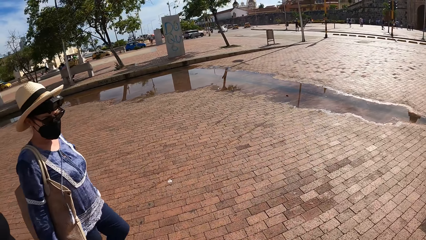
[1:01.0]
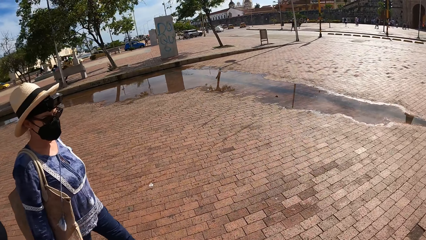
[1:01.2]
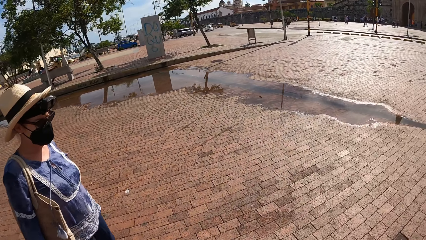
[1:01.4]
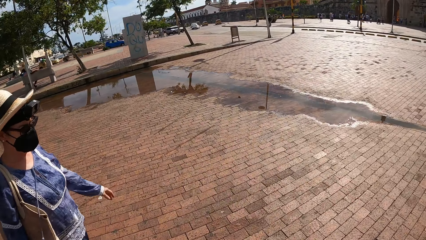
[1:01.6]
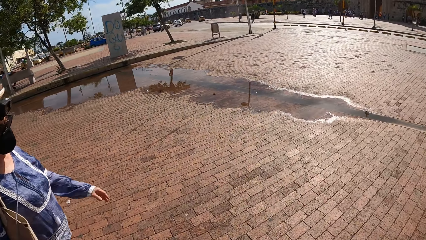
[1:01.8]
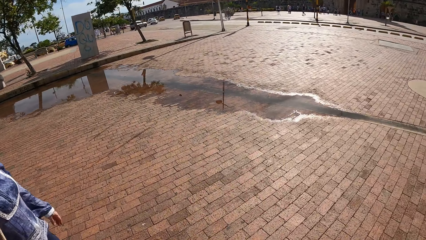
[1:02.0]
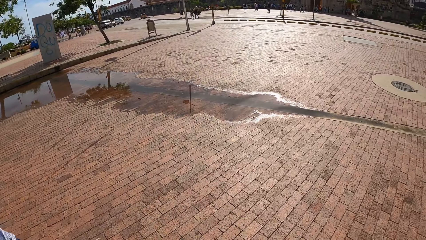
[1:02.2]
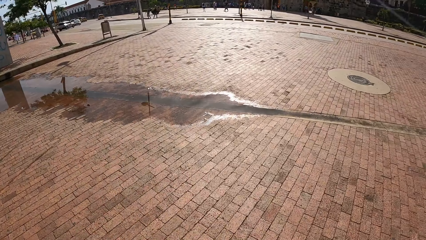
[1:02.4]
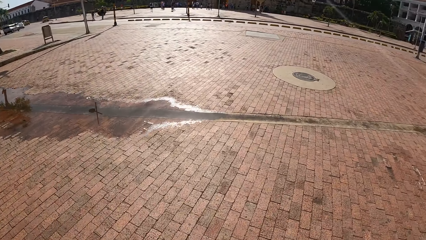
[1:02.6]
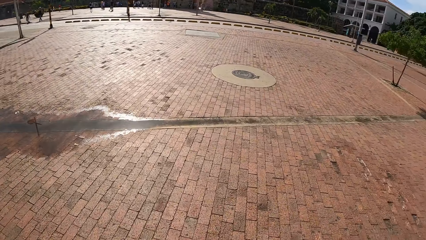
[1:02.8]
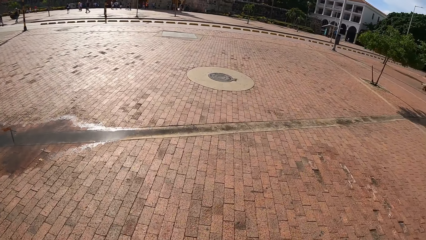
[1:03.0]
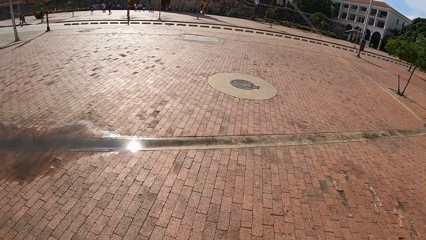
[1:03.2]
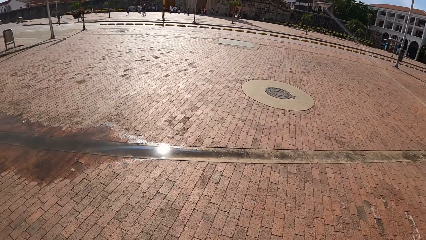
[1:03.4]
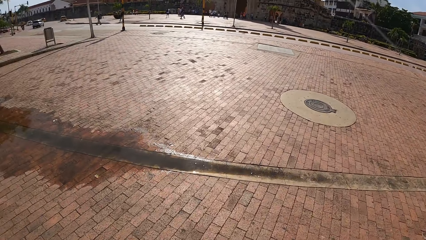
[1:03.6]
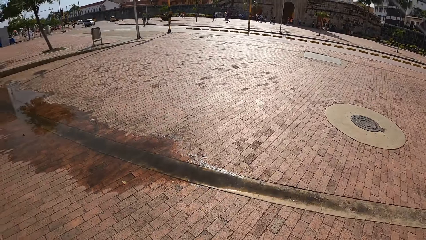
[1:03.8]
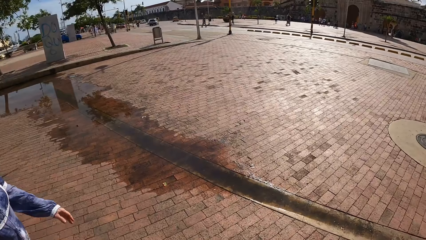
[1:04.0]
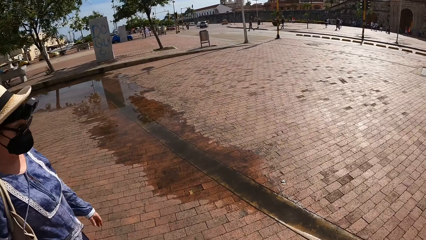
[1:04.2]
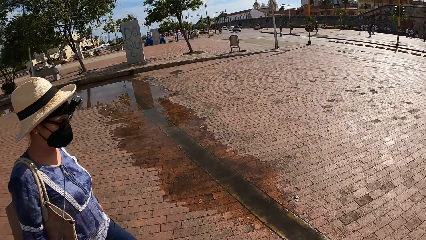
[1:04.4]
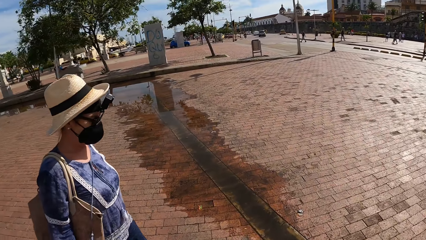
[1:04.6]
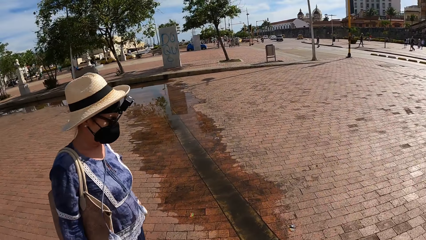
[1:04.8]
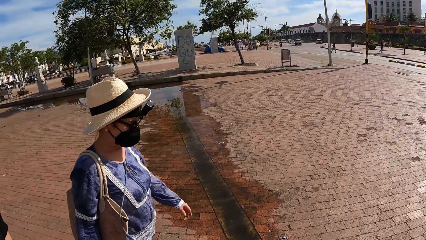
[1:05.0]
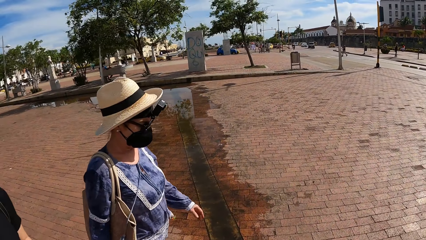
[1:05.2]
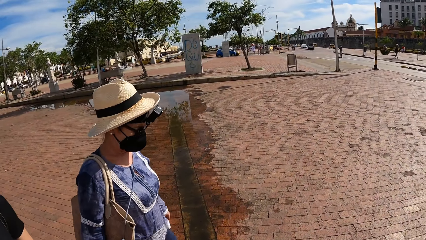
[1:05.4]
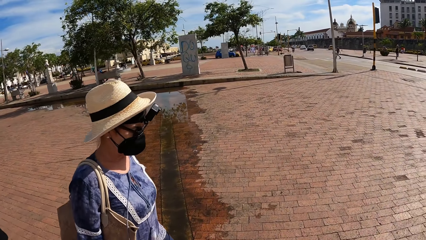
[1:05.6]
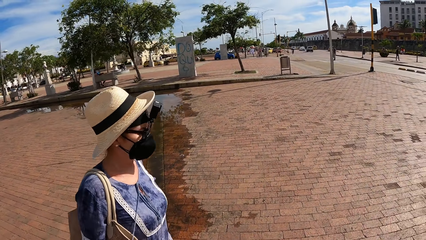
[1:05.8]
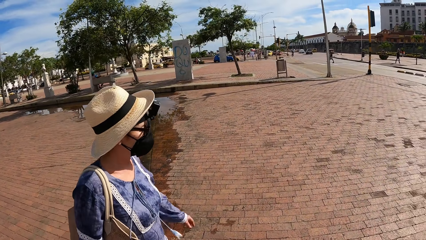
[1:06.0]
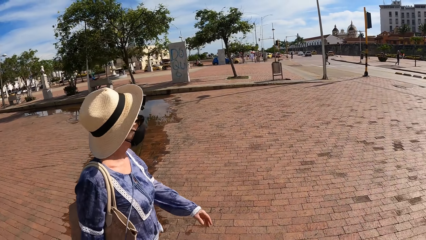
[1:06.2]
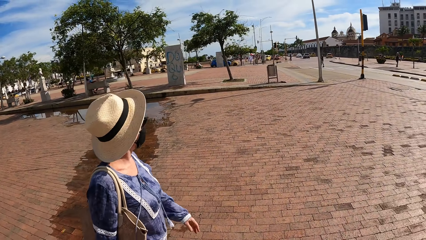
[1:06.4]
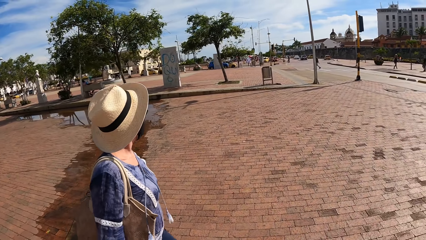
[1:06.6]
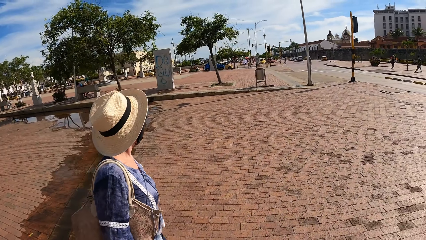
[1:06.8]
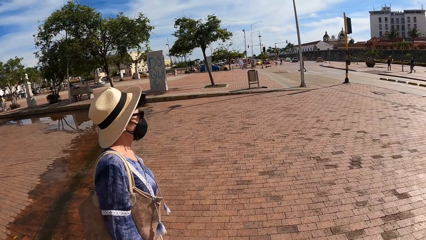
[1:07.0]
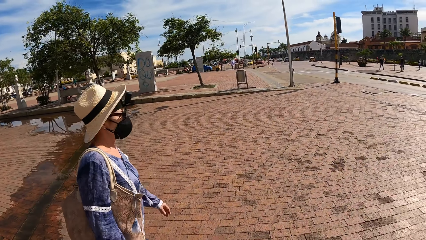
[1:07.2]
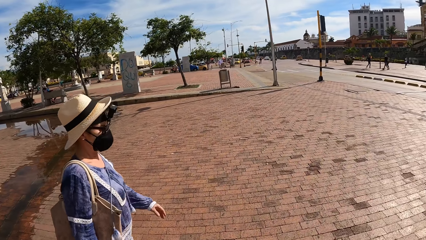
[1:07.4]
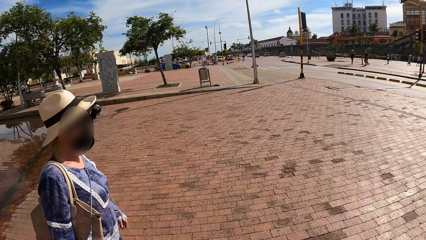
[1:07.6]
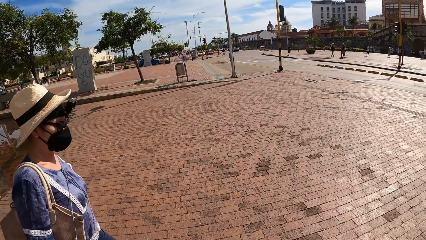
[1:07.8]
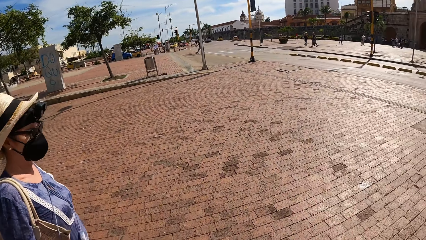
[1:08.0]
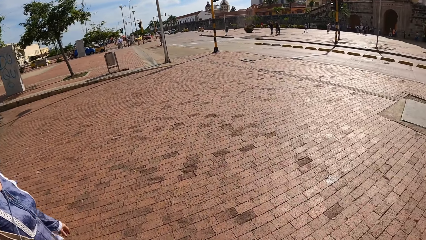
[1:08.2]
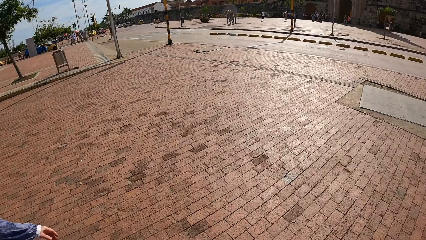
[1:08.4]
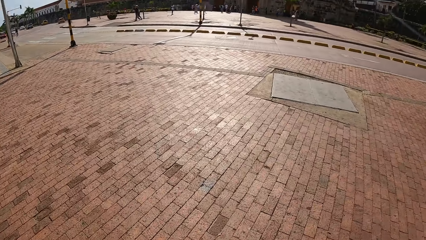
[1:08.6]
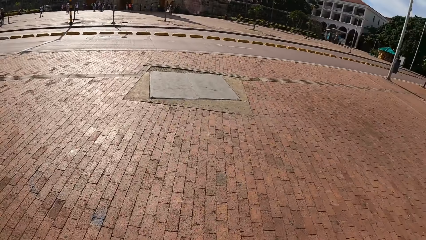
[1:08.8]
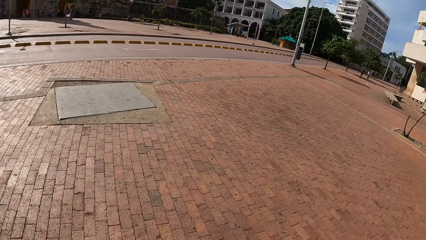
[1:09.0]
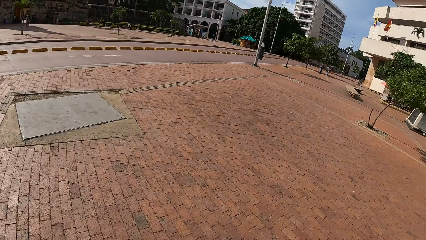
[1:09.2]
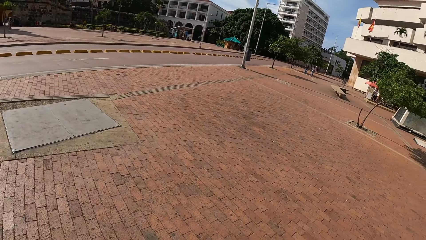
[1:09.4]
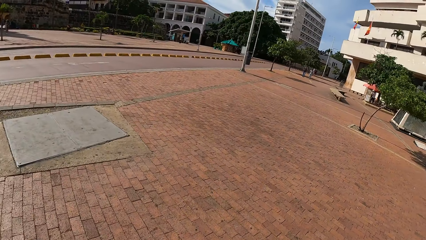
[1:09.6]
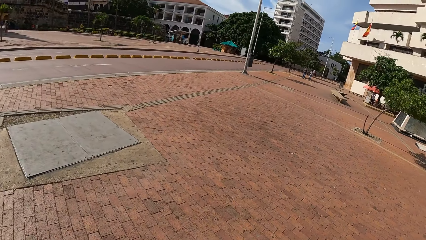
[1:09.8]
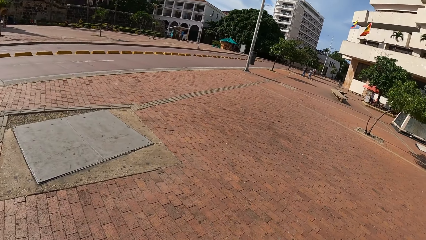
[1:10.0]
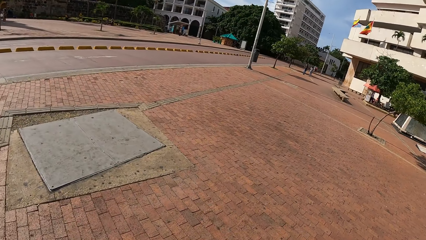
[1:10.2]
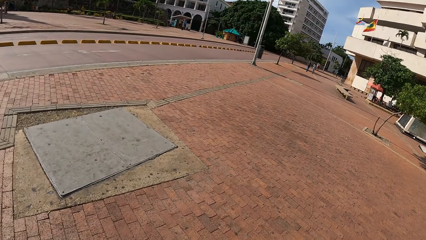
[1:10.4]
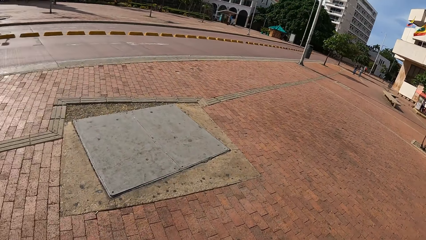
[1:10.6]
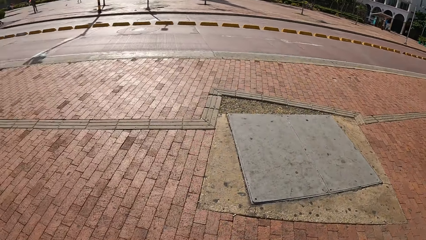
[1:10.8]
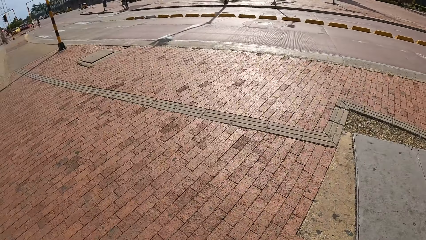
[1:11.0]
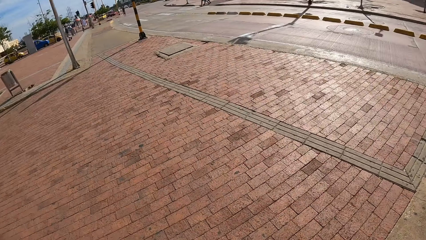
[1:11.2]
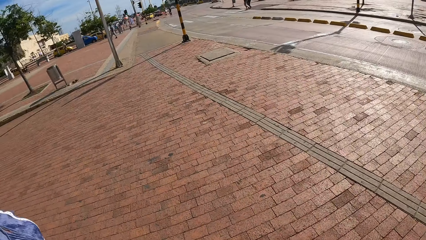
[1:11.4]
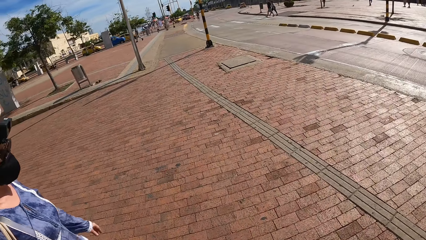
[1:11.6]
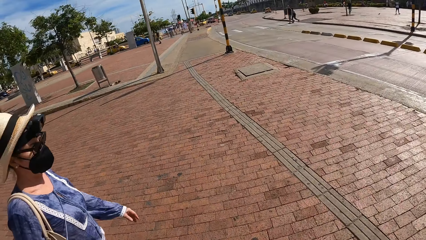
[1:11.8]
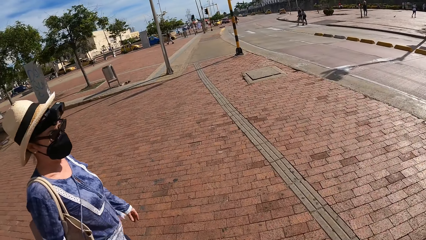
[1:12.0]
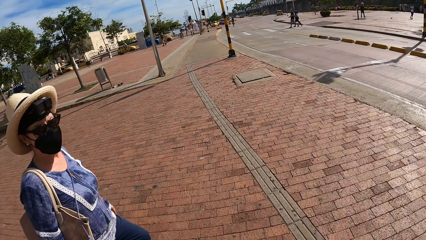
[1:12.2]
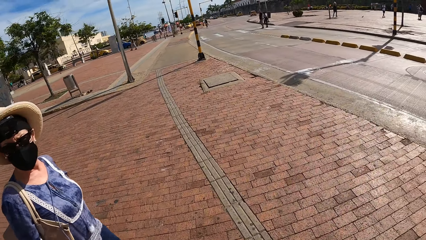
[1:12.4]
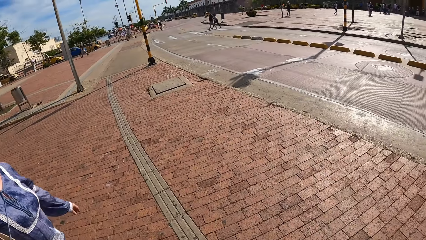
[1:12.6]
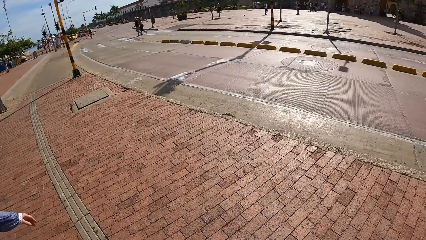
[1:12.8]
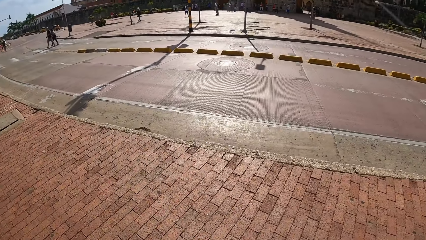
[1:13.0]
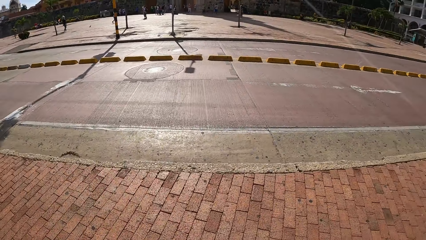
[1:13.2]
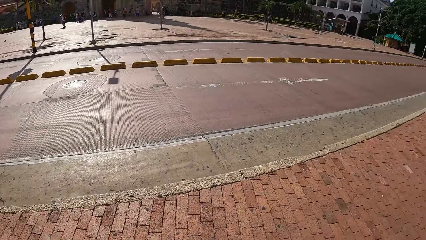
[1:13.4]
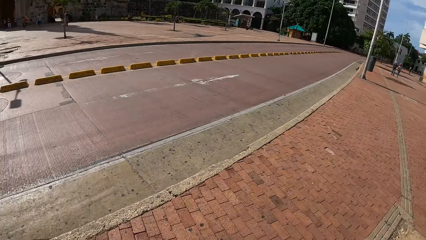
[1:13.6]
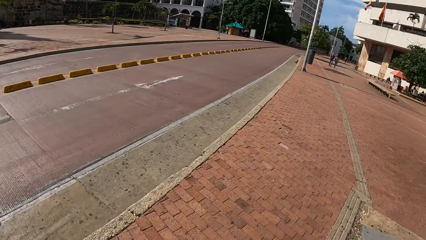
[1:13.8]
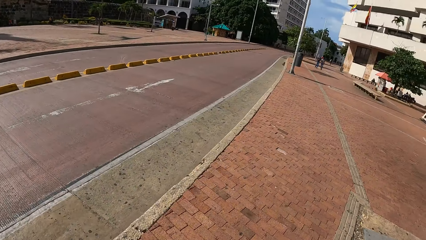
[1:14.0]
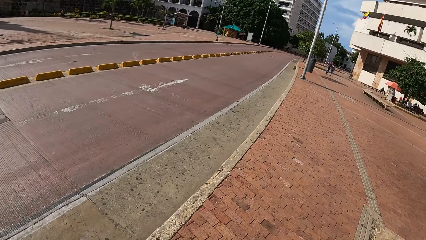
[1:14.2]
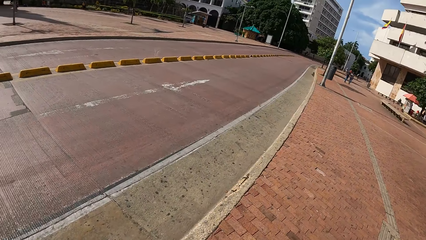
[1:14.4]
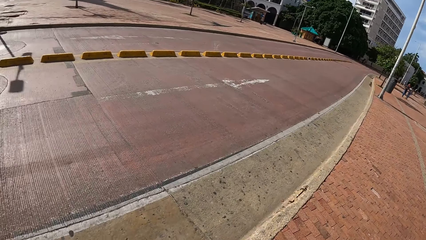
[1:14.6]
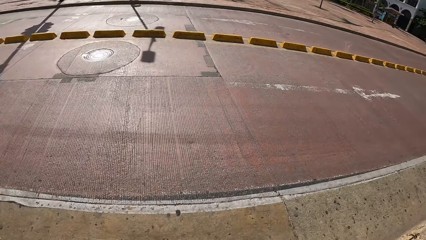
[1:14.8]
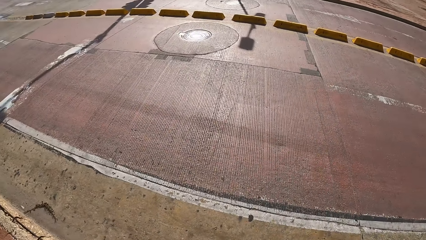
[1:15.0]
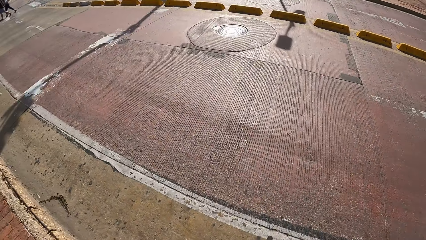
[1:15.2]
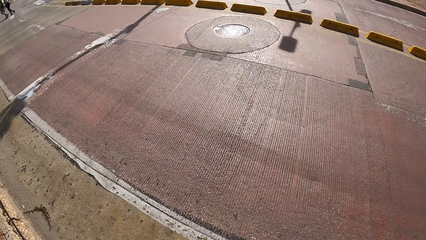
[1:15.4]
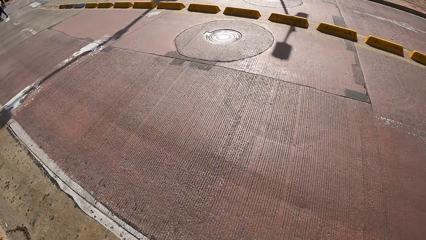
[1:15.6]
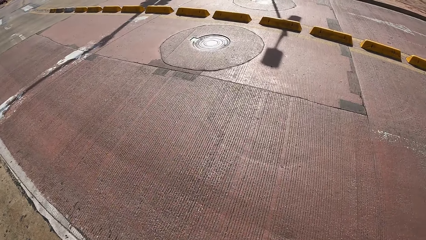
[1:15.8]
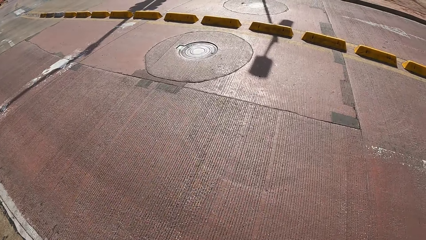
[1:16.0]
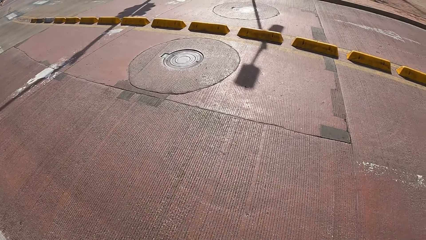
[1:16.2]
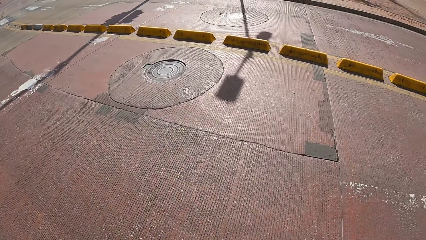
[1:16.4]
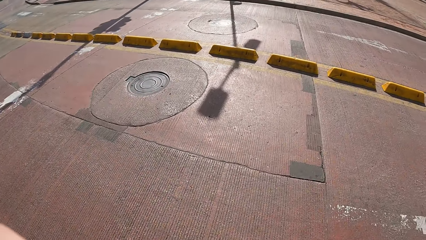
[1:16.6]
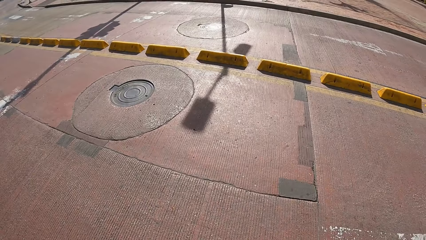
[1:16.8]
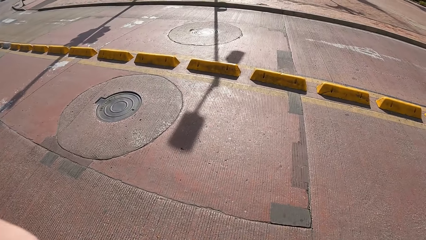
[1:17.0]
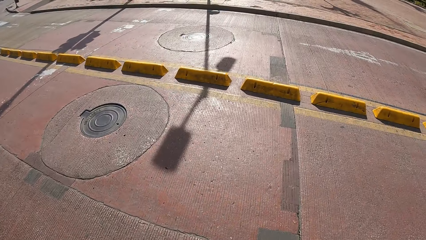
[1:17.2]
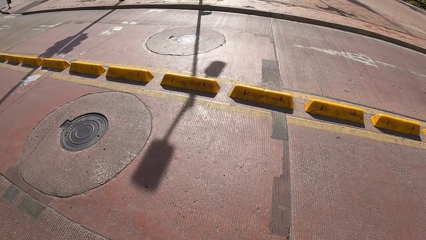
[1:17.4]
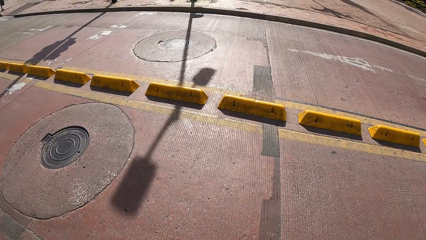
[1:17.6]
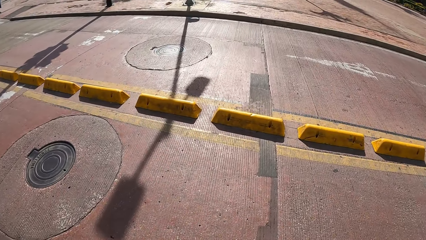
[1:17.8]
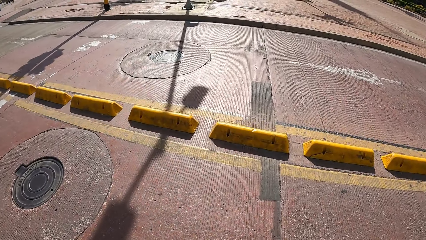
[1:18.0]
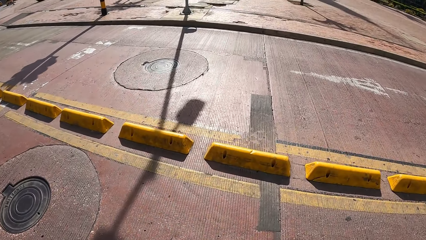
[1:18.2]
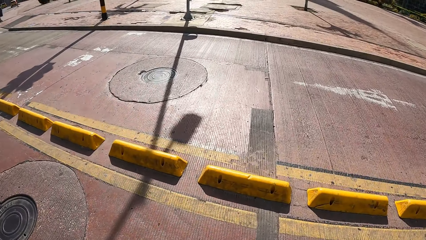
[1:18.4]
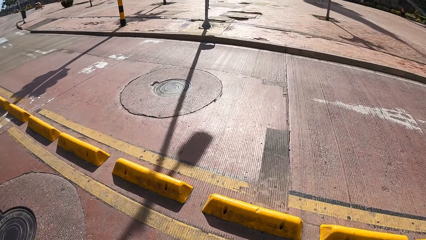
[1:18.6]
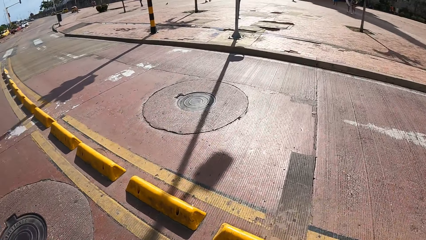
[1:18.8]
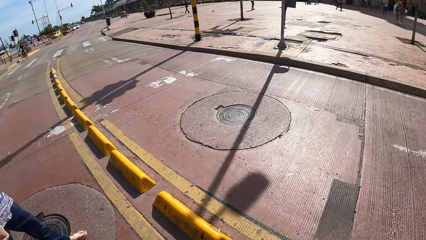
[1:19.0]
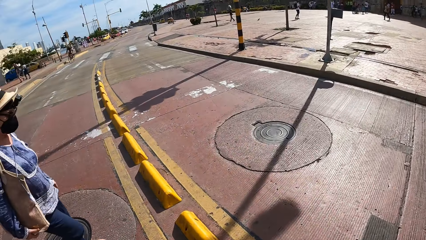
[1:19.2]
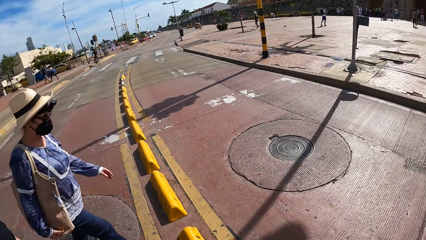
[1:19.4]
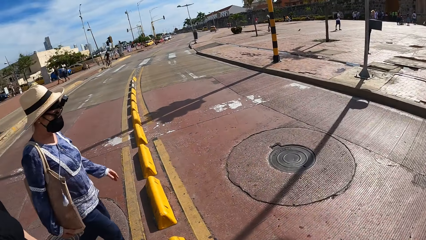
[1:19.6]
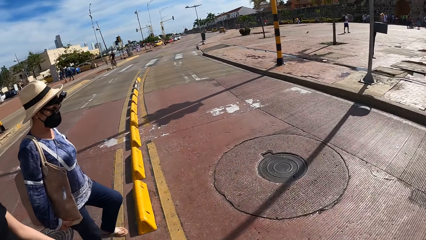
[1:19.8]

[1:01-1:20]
The camera wearer looks around. They cross the road.
